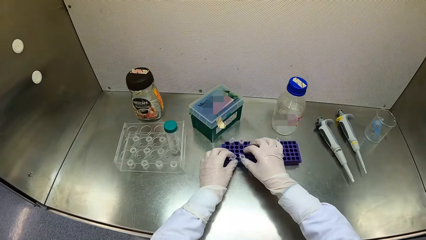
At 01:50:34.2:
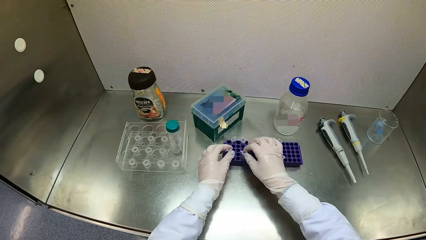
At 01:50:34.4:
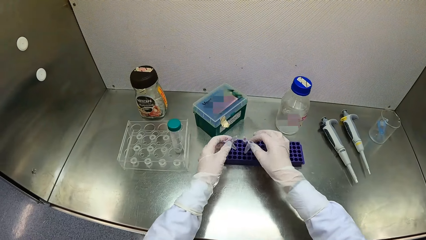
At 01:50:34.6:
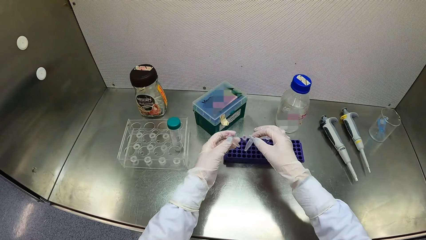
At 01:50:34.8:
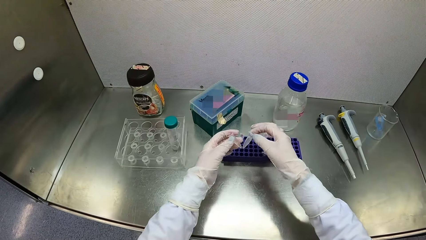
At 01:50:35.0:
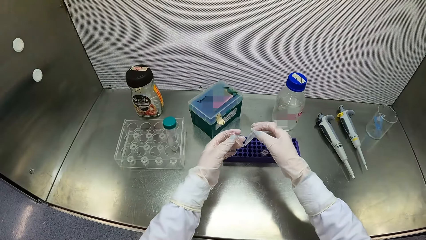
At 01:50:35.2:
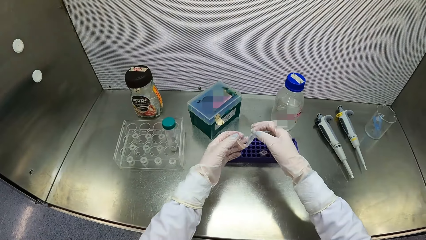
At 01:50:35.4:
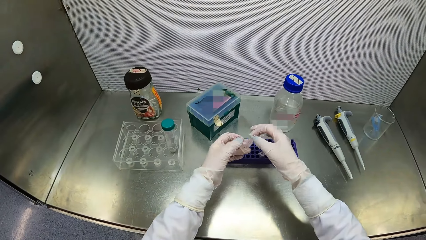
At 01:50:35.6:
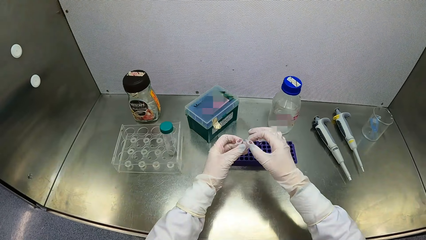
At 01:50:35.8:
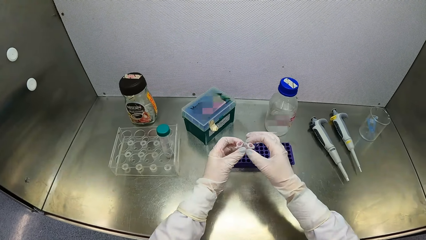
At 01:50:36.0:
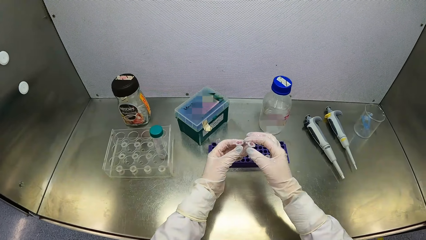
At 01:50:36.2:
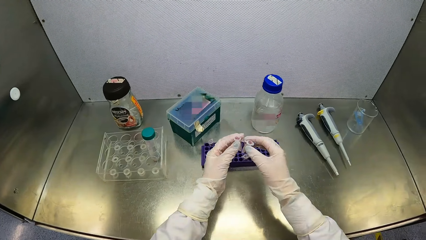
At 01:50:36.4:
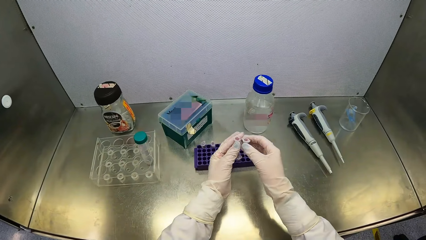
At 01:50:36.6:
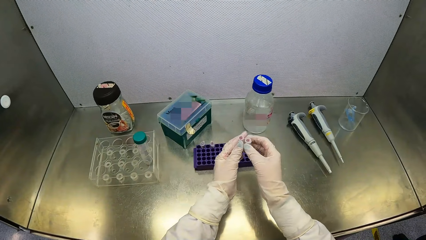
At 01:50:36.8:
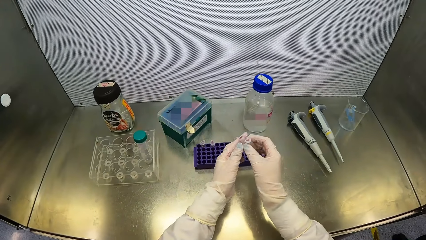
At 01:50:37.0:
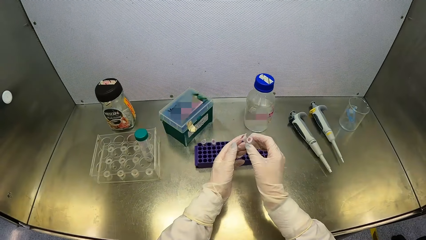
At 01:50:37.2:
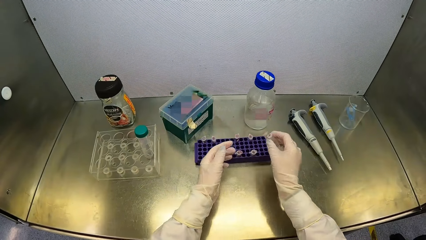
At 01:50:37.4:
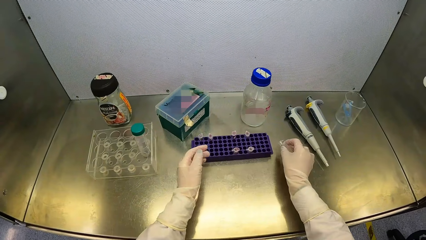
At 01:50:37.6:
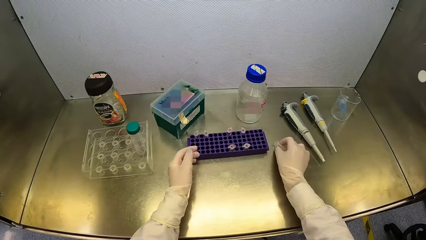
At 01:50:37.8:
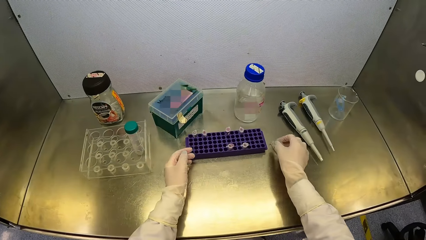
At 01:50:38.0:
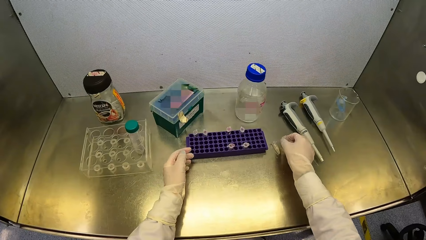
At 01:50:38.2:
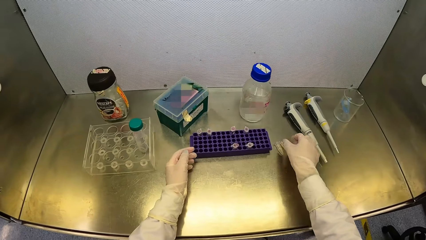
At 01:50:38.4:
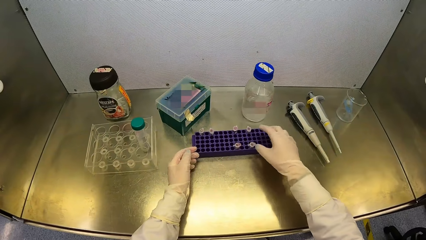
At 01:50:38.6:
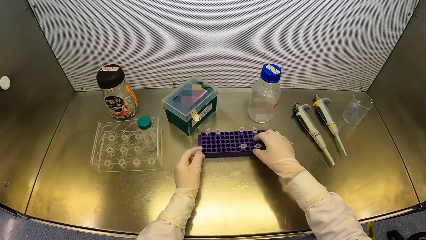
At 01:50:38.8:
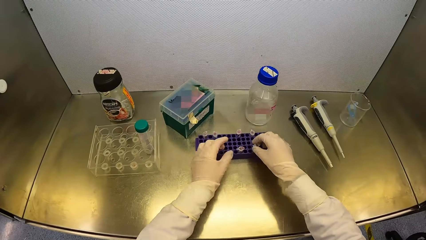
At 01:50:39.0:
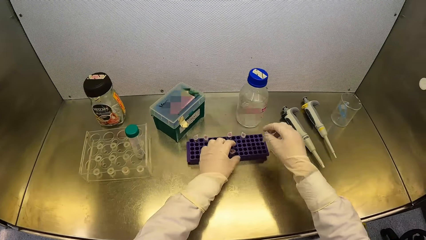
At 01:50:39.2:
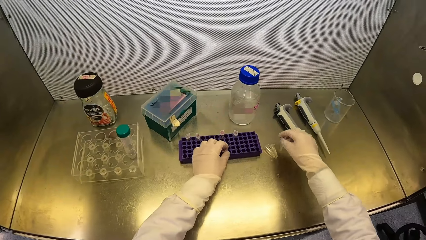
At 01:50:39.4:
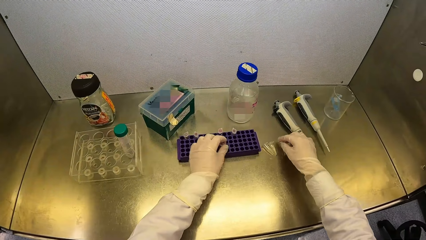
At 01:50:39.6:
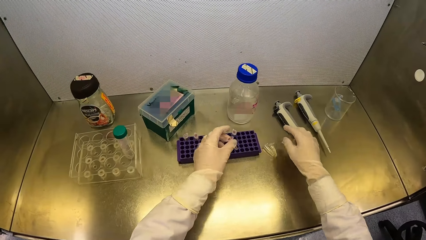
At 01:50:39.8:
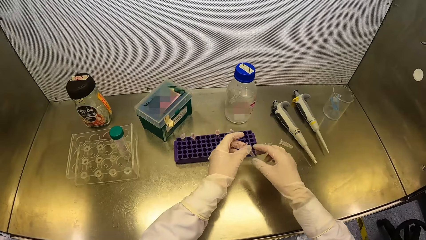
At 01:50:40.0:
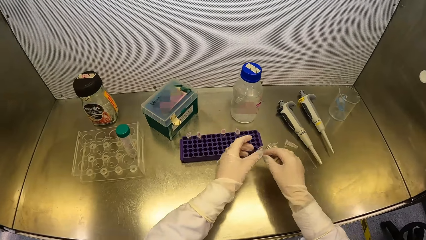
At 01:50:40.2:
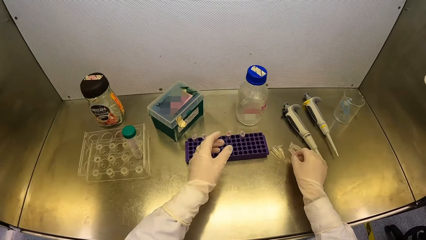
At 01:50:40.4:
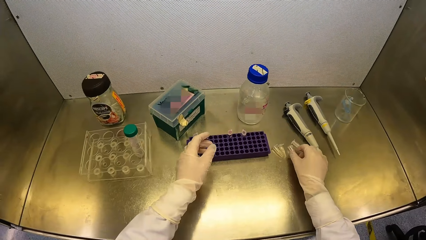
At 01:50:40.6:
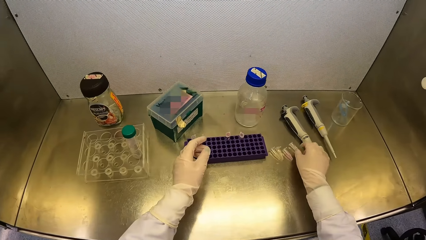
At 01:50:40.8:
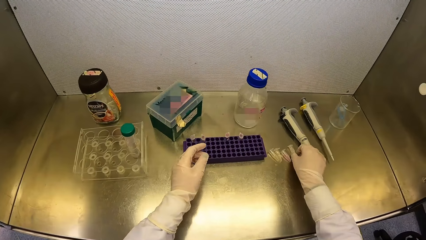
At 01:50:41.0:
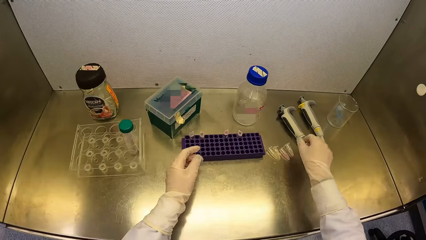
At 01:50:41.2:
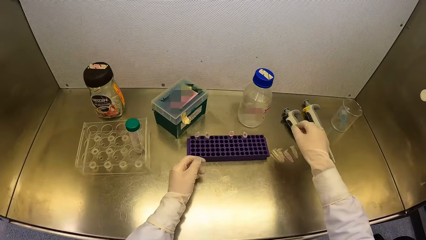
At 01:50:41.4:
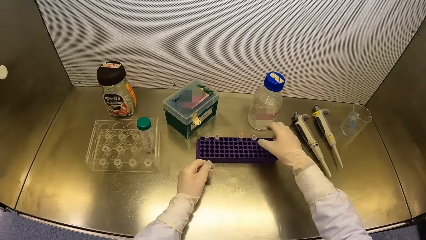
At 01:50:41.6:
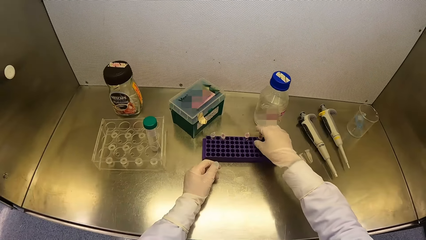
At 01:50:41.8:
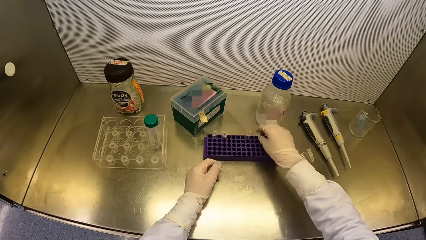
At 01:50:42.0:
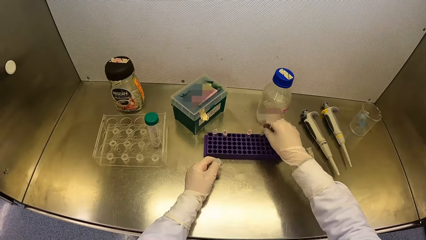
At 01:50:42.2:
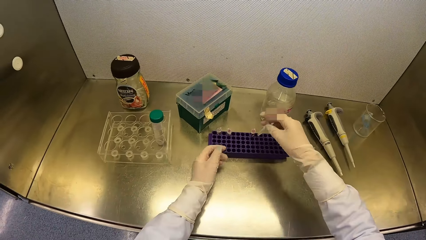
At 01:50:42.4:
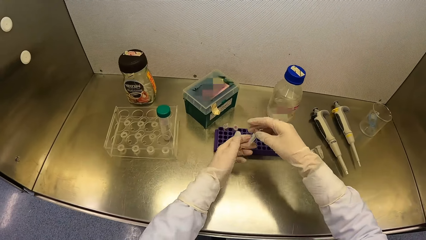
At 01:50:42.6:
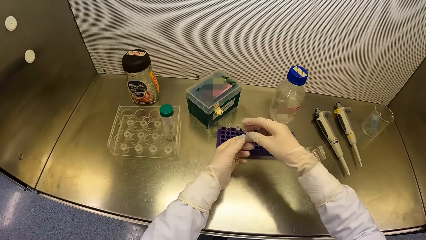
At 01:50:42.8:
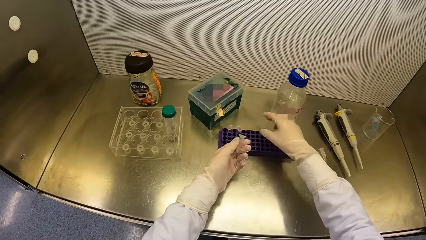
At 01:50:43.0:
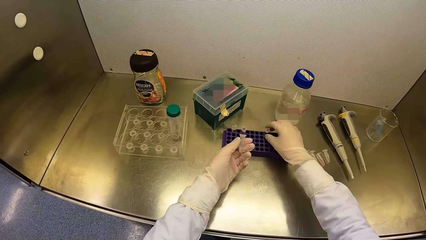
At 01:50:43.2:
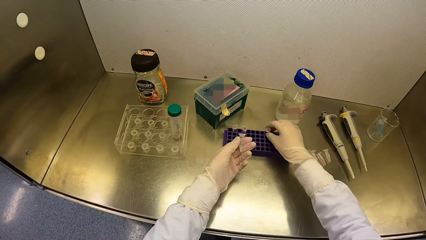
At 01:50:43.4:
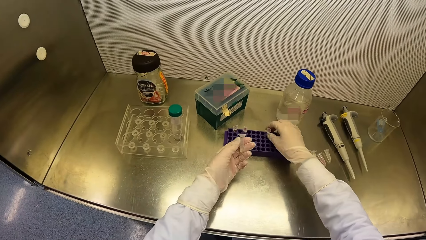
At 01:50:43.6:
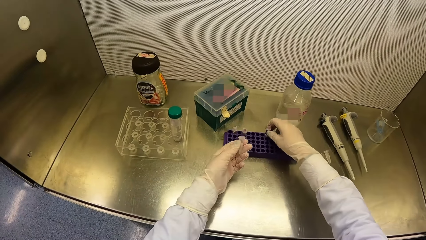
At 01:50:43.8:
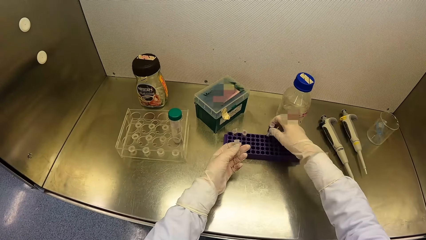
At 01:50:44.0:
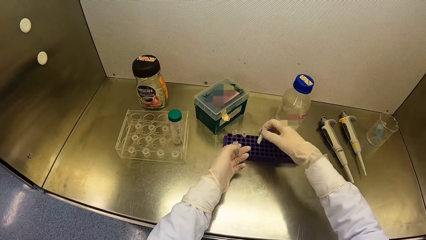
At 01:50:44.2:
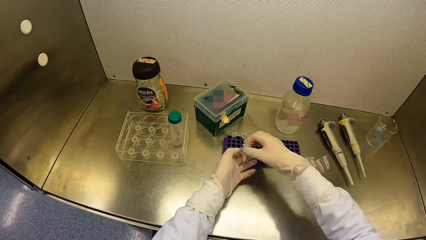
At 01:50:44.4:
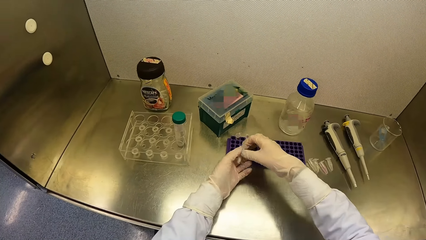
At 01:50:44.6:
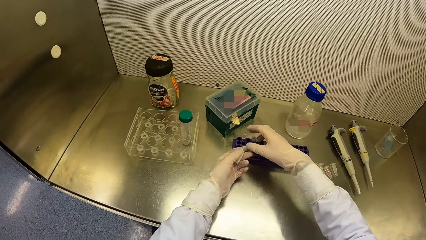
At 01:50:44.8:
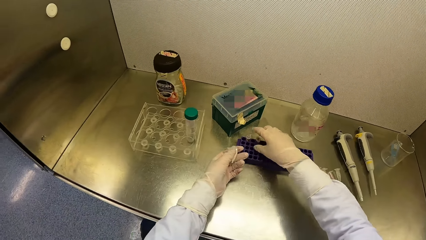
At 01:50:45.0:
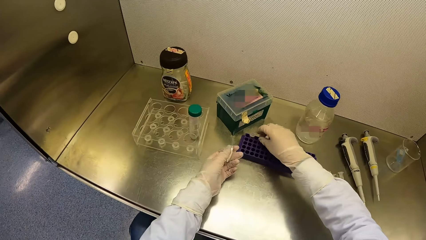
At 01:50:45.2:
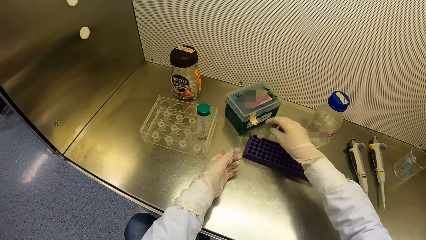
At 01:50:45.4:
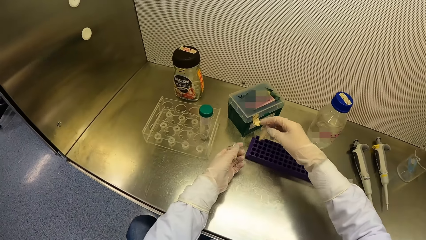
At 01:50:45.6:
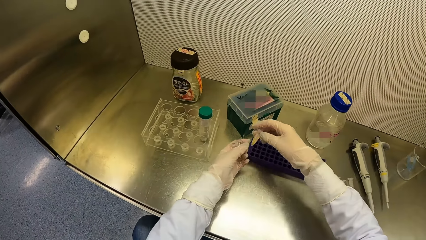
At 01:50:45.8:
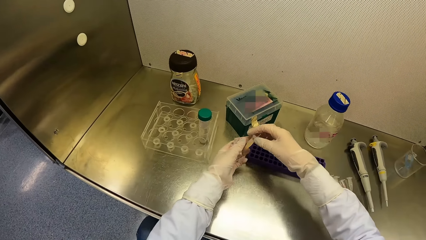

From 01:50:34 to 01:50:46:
The camera wearer picks a test tube from the test tube crate on the table with his left hand. He picks a test tube from the test tube crate on the table with his right hand. He passes the test tube from his left hand to his right hand. He places the test tube in his right hand on the table. He does so again. He picks a test tube from the test tube crate on the table with his right hand. He places the test tube in his right hand on the table. He picks a test tube from the test tube crate on the table with his left hand. He passes the test tube from his left hand to his right hand. He places the test tube in his right hand on the table. He picks a test tube from the test tube crate on the table with his right hand. He passes the test tube from his right hand to his left hand. He picks a test tube from the test tube crate on the table with his right hand. He passes the test tube from his right hand to his left hand. He picks a test tube from the test tube crate on the table with his right hand.
